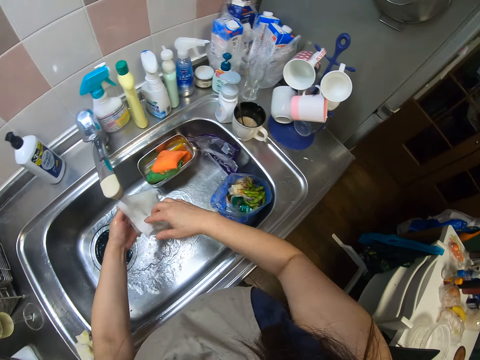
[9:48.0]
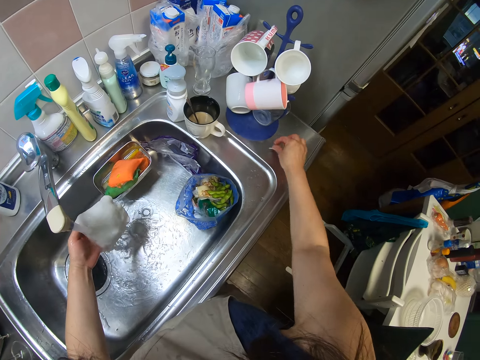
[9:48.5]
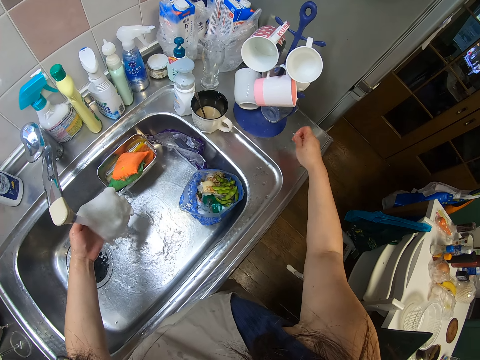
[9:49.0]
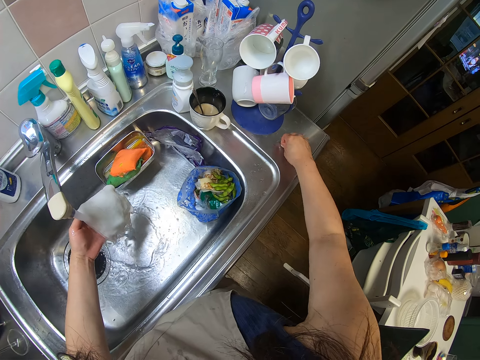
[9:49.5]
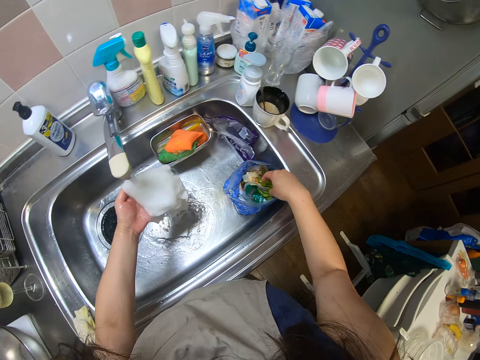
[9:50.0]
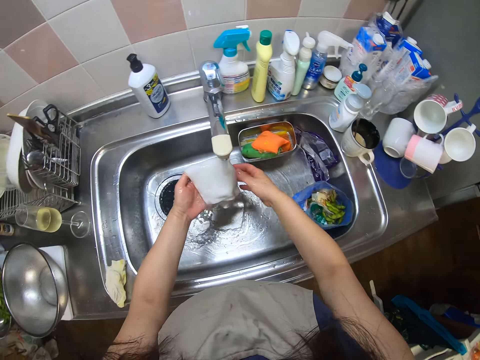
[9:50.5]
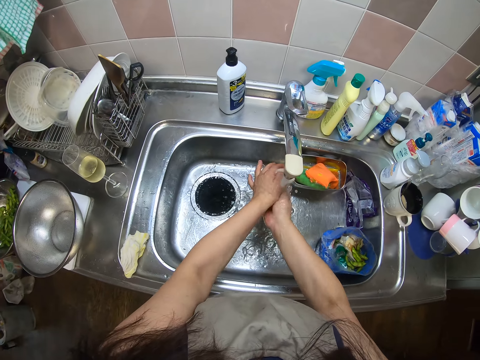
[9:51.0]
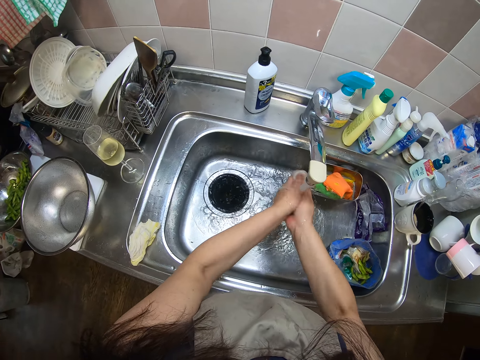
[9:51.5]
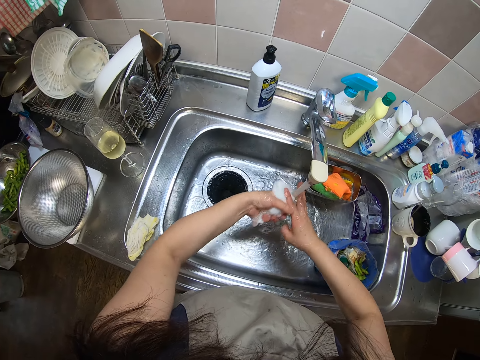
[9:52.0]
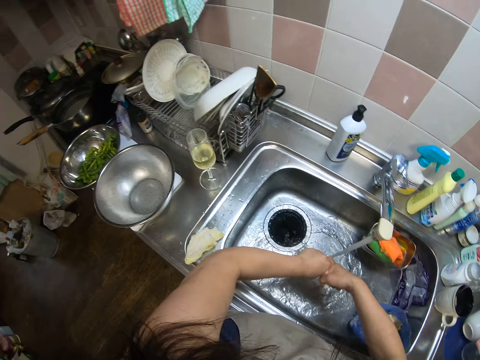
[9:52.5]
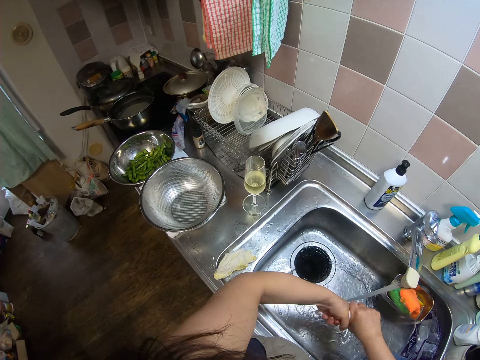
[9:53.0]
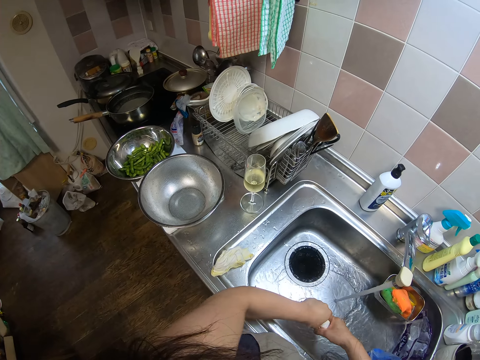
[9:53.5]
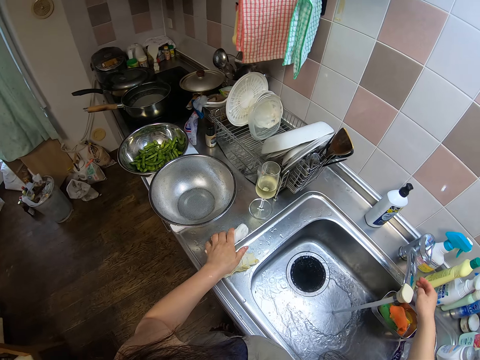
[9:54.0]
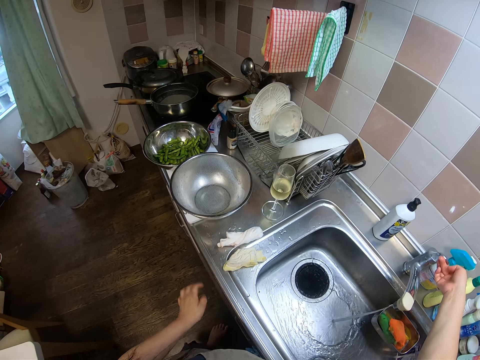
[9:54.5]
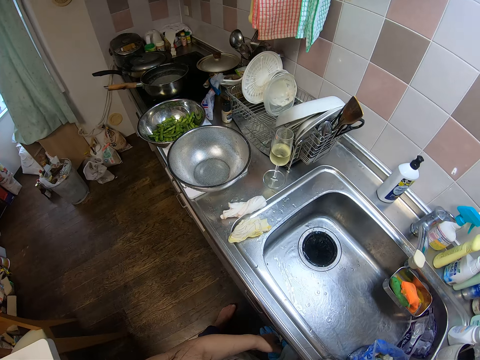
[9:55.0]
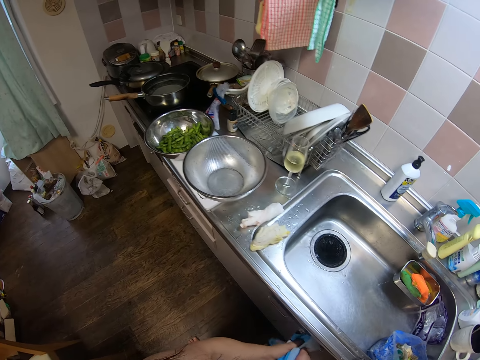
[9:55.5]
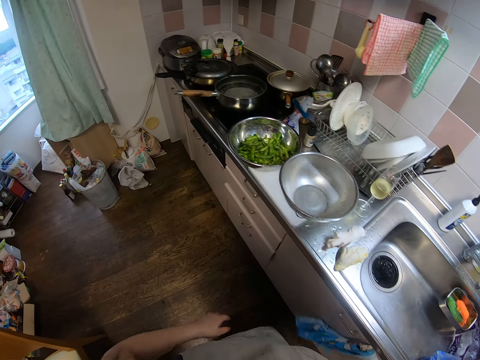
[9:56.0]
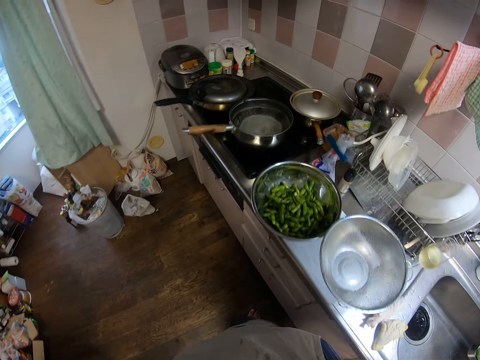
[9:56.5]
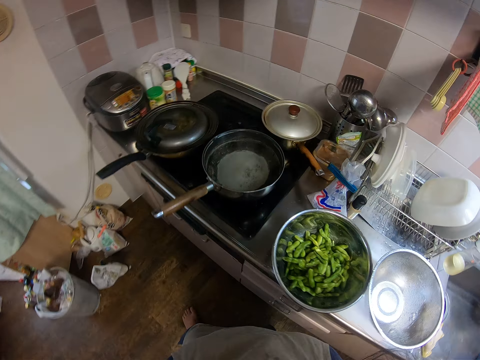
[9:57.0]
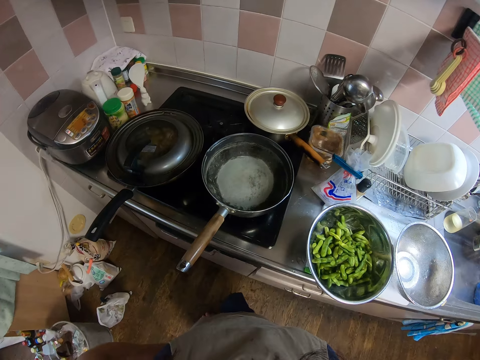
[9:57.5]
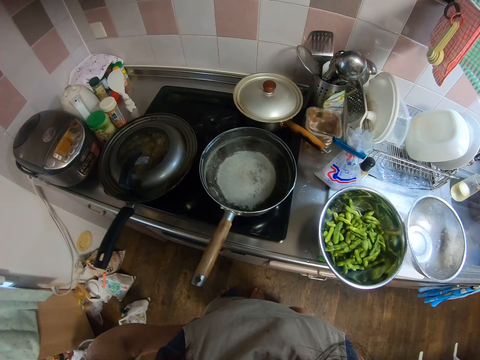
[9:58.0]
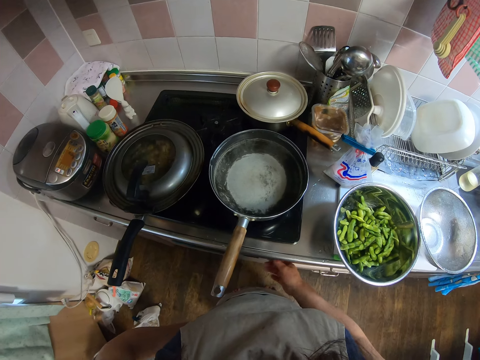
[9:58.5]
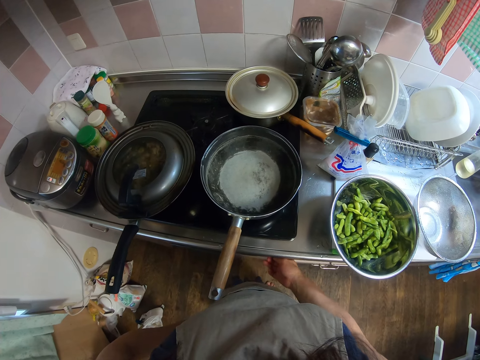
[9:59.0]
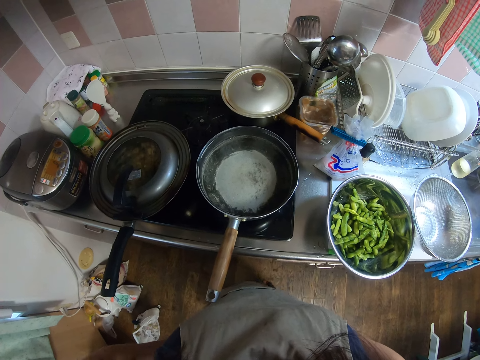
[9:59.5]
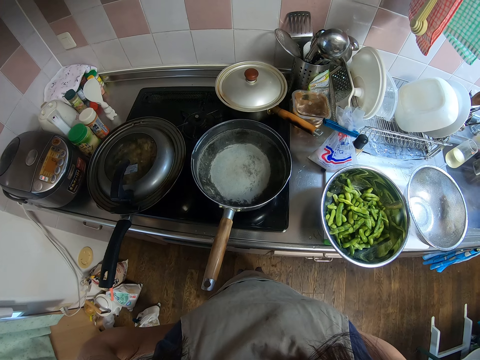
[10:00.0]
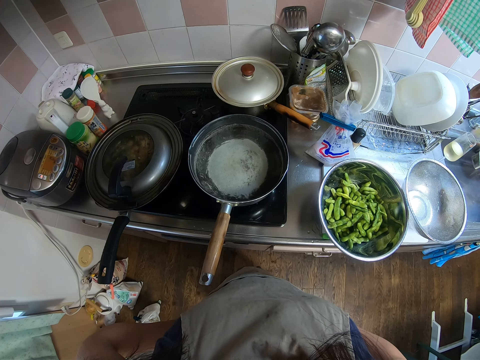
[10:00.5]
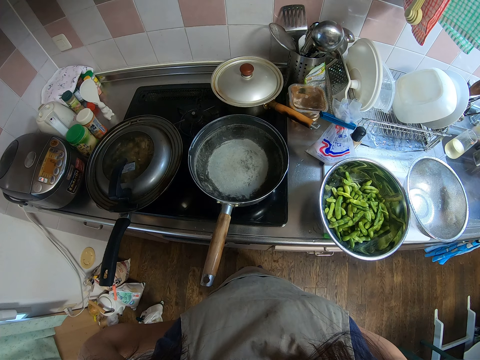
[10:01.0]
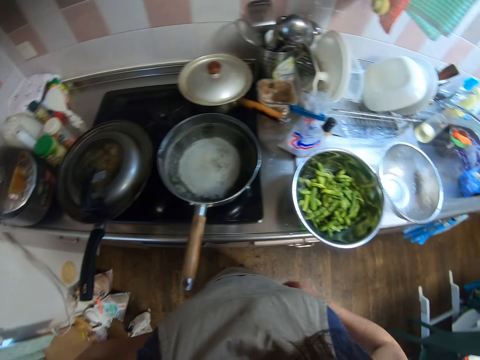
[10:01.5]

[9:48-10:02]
The camera wearer picks dirt from the sink with their right hand. They drop the dirt in a waste bag. They wash the hand towel, squeeze the hand towel and drop the hand towel on the sink. They close the tap with their right hand. They clean their hands with another towel. They walk towards the cooker. They regulate the heat on the cooker with their right hand. They put their hands on the waist.

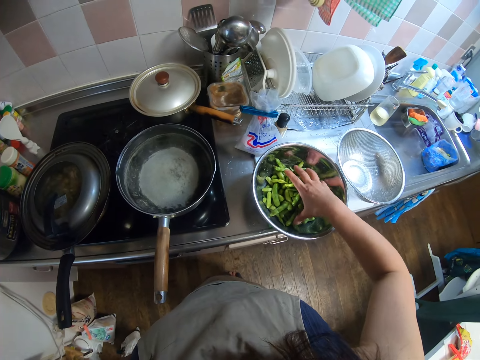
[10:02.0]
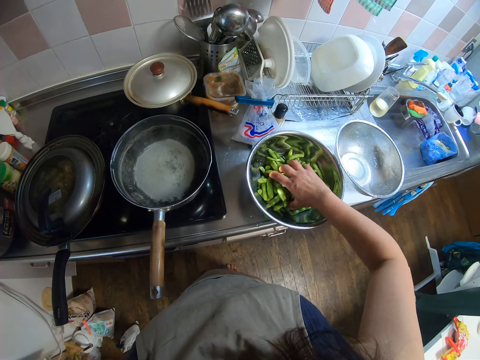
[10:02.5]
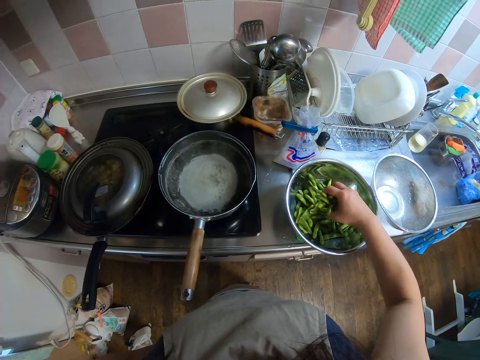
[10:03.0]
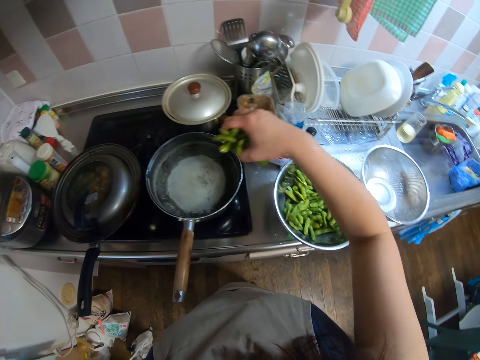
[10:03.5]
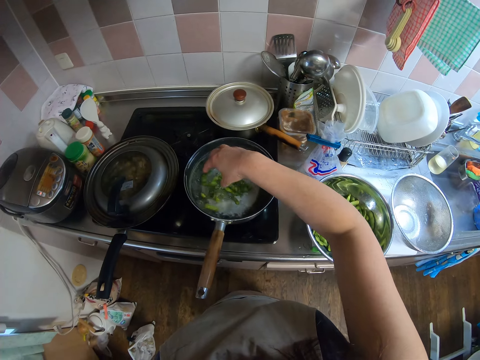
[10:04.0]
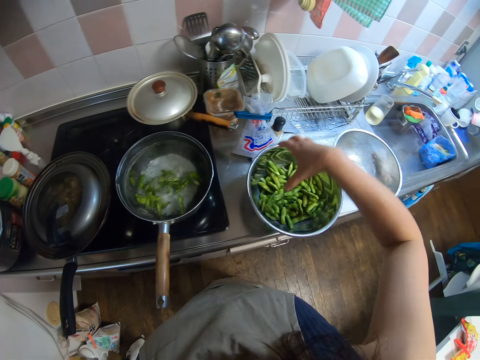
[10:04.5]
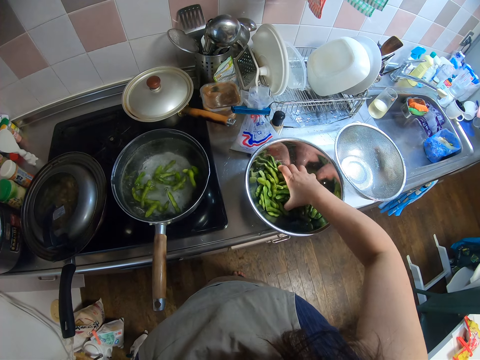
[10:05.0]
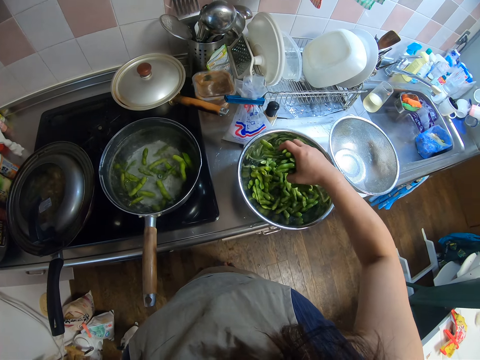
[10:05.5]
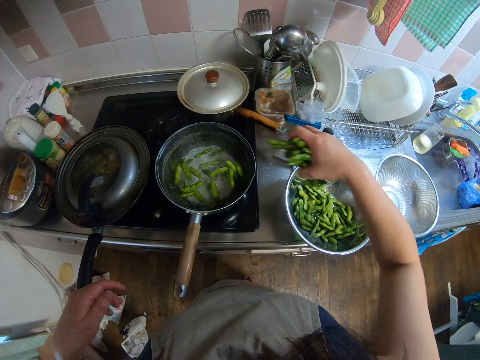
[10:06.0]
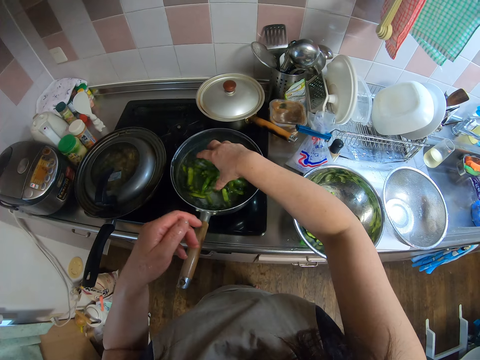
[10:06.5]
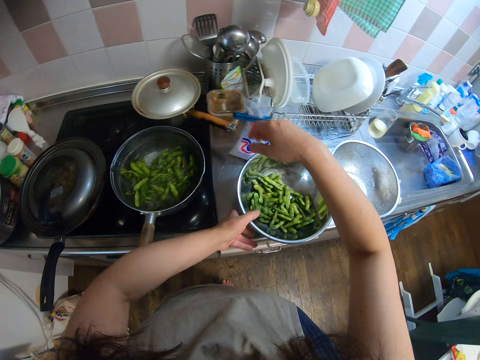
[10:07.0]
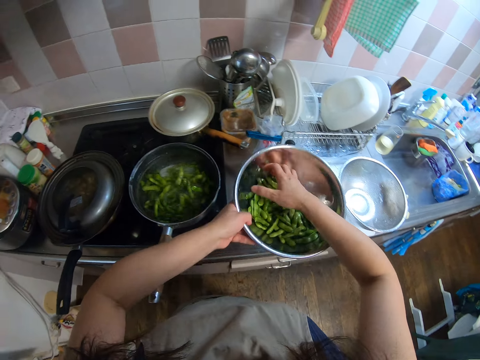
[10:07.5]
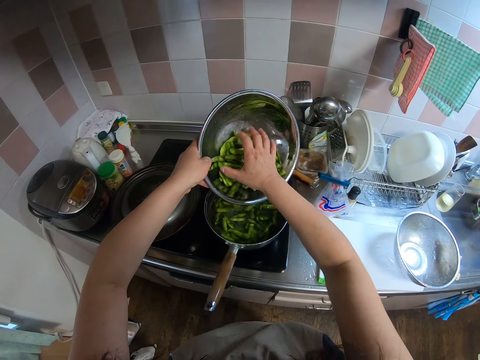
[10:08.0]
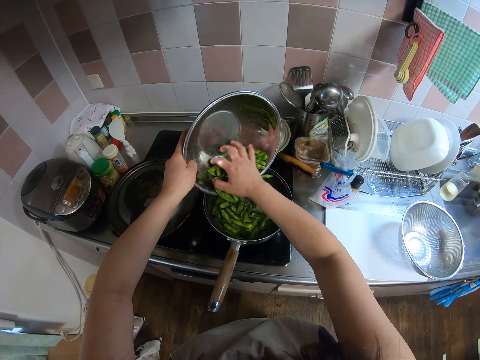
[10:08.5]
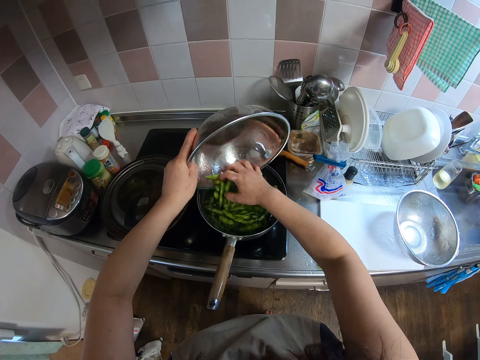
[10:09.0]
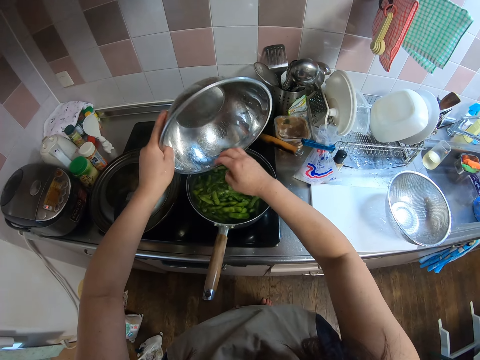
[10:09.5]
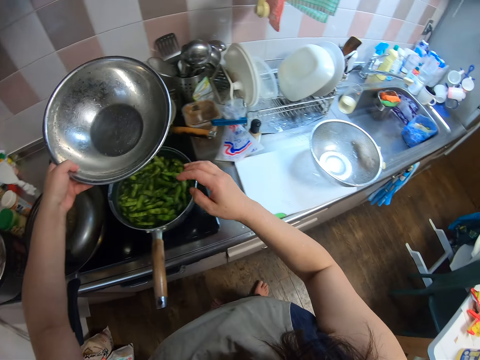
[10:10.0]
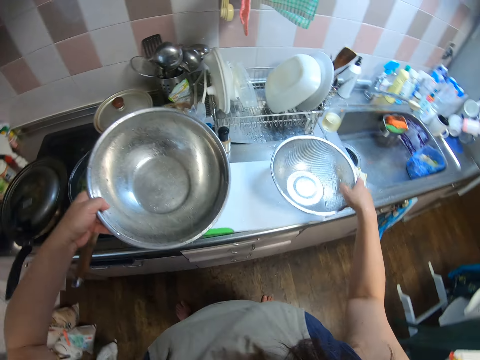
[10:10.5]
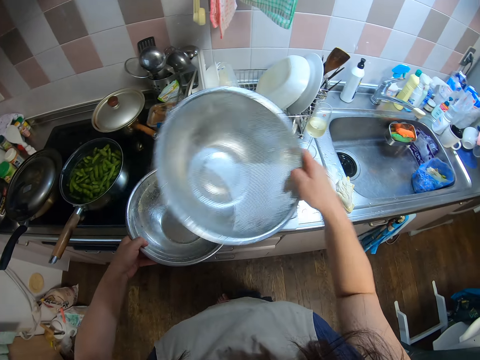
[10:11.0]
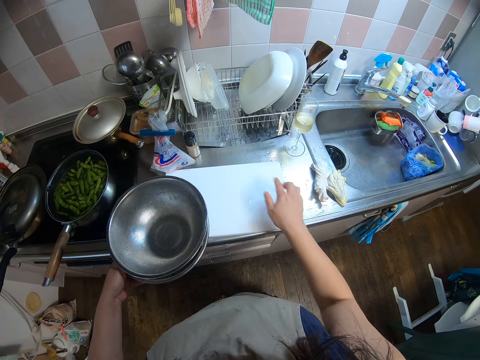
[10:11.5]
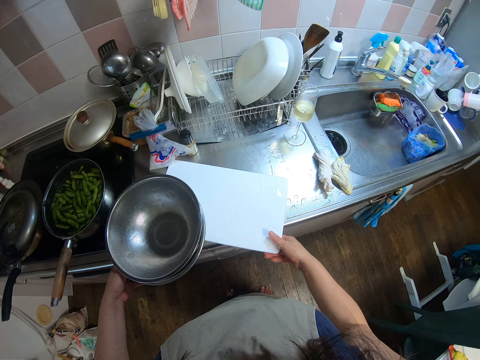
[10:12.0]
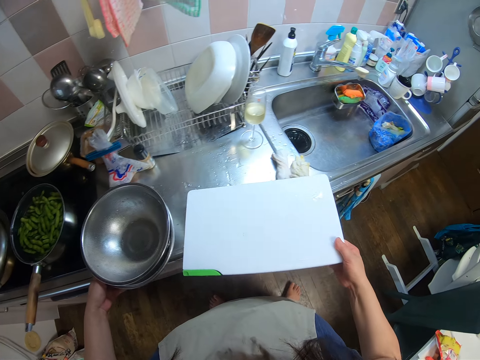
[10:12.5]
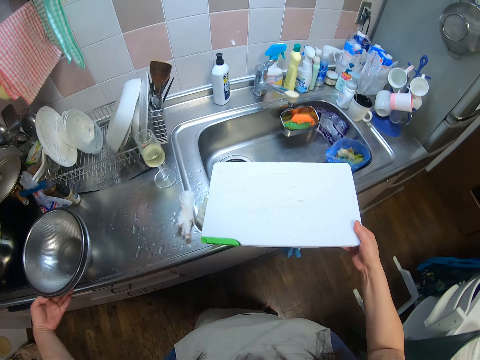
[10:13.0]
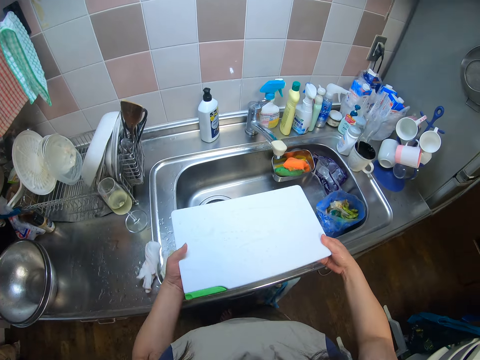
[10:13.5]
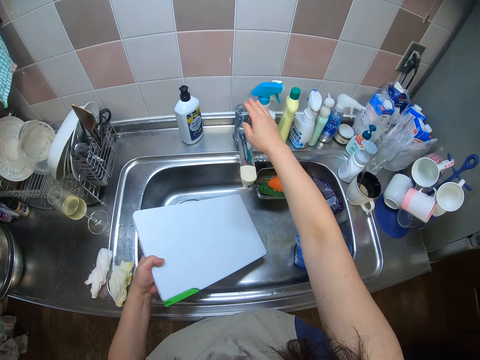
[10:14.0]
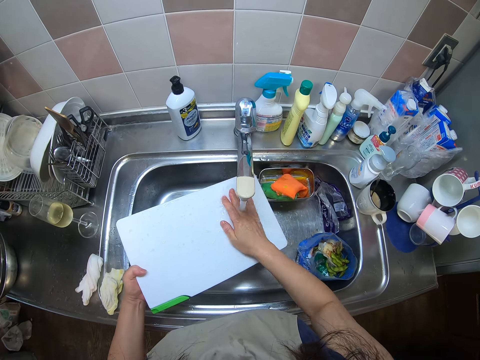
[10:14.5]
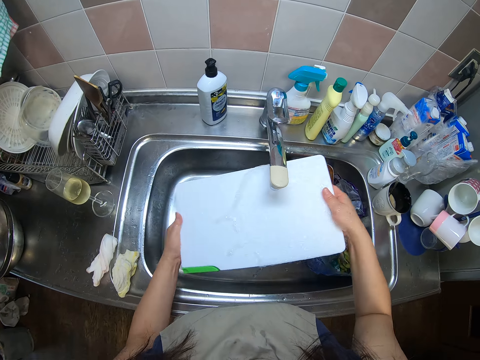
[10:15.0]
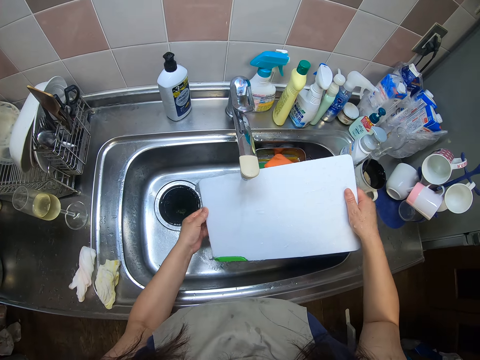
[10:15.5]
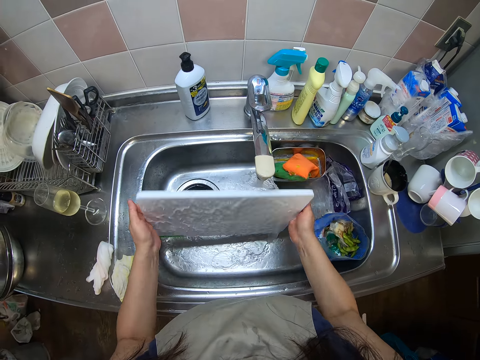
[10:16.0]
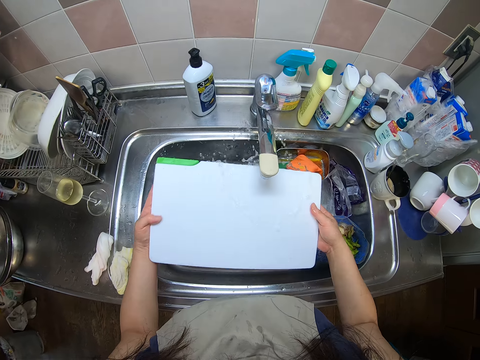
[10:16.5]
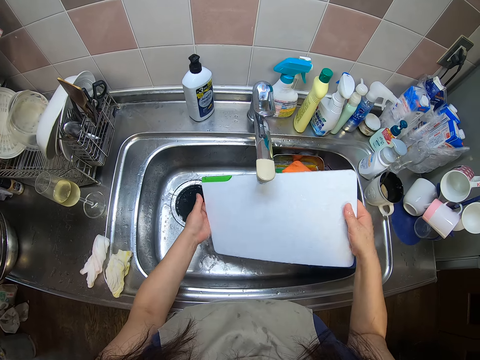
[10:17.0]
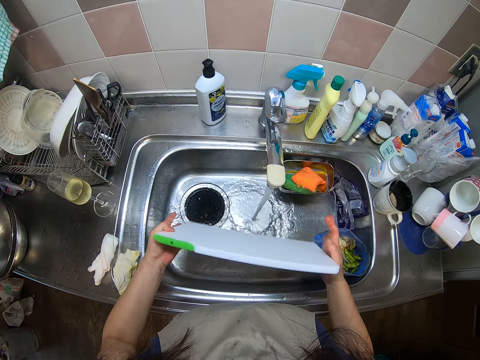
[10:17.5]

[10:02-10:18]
The camera wearer picks some peas or french beans from a bowl with her right hand. She puts the peas in the cooking pot. She picks some peas from the bowl with her right hand. She puts the peas in the pot. She picks the peas from the counter with her left hand. She lifts the bowl. She pours the peas in the bowl in the pot. She drags the french beans into the cooking pot. She picks a sieve from the counter with her right hand. She drops the sieve in the bowl. She picks a chopping board from the counter with her right hand. She drops the bowl on the counter. She passes the chopping board to her left hand. She opens the tap with her right hand. She rinses the chopping board.
